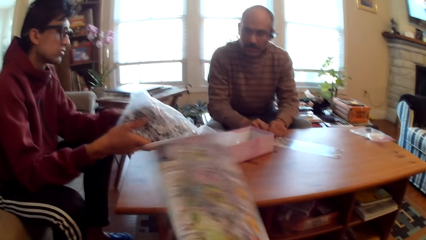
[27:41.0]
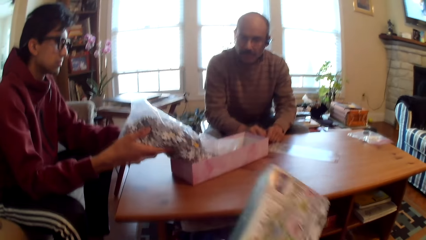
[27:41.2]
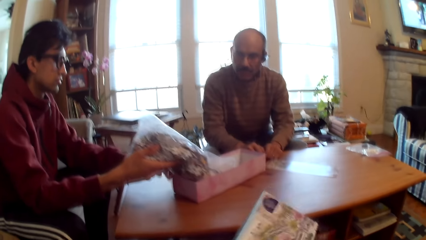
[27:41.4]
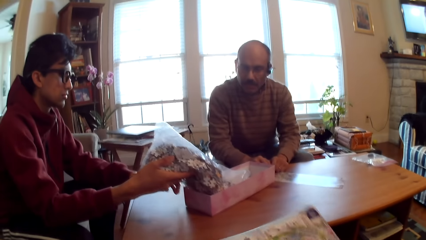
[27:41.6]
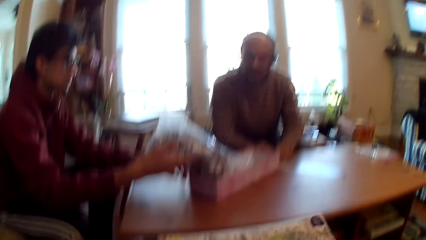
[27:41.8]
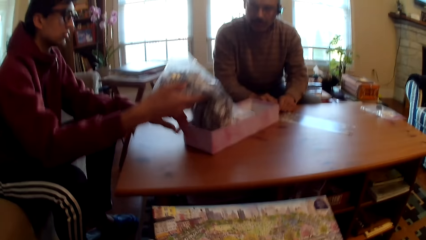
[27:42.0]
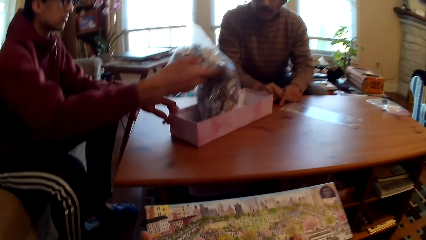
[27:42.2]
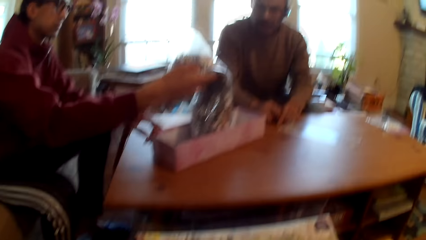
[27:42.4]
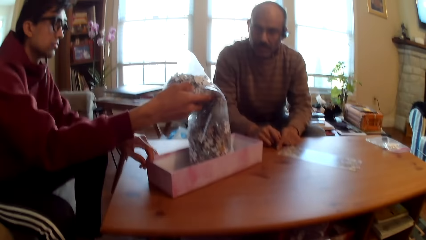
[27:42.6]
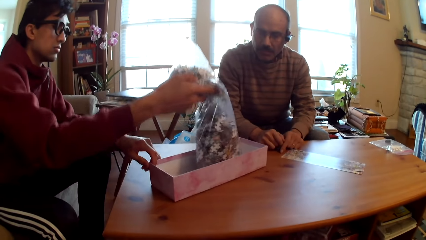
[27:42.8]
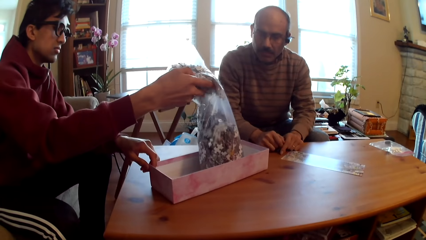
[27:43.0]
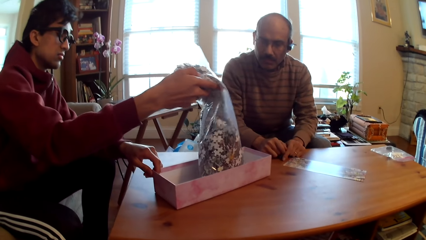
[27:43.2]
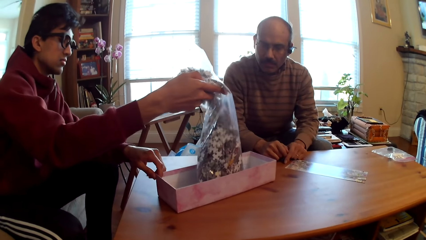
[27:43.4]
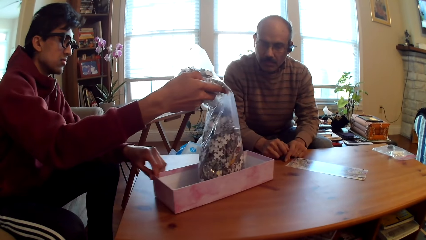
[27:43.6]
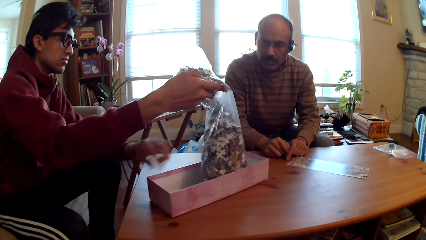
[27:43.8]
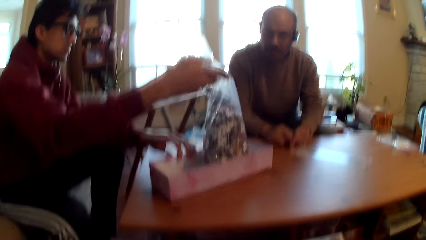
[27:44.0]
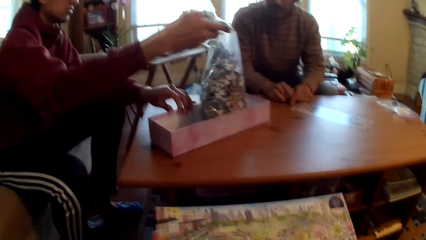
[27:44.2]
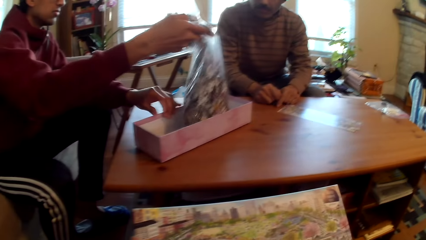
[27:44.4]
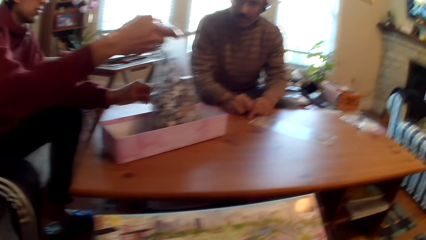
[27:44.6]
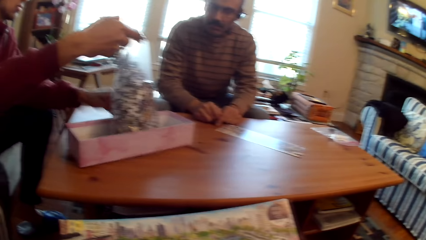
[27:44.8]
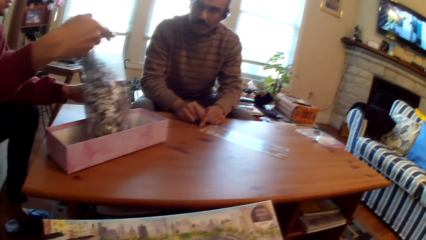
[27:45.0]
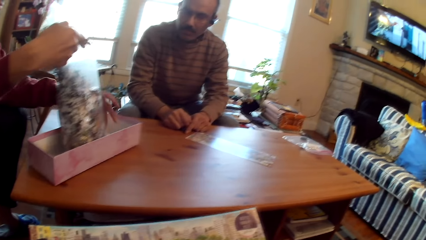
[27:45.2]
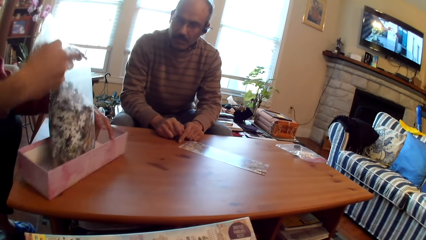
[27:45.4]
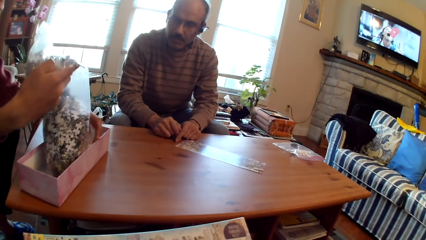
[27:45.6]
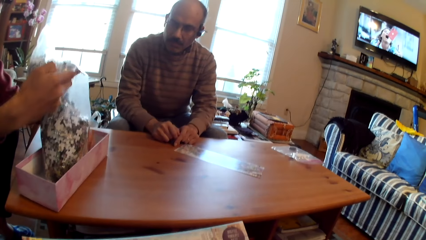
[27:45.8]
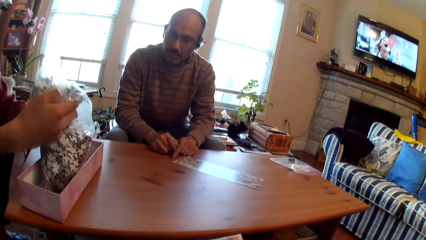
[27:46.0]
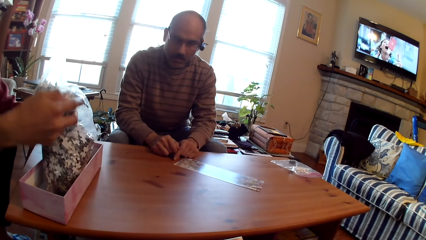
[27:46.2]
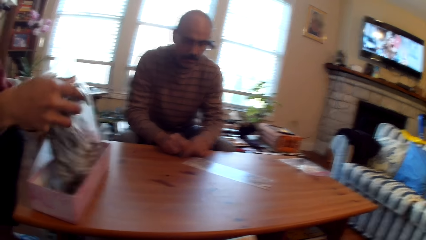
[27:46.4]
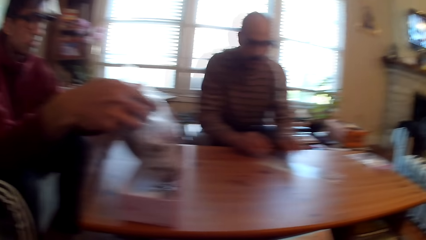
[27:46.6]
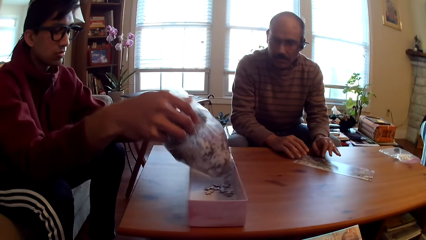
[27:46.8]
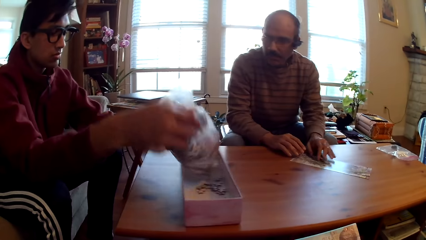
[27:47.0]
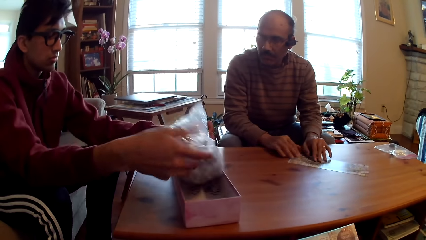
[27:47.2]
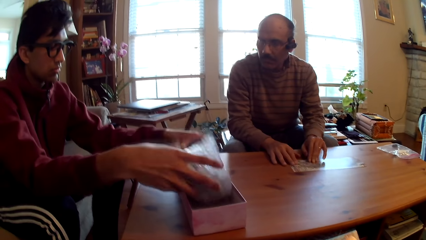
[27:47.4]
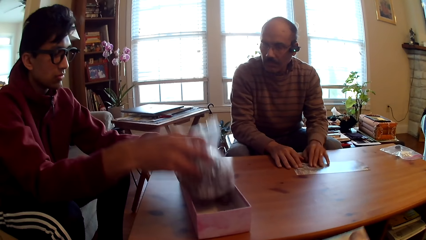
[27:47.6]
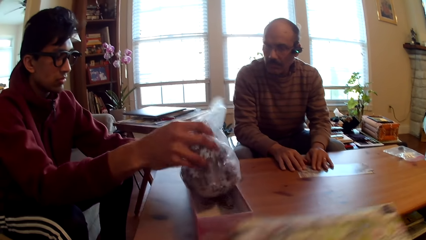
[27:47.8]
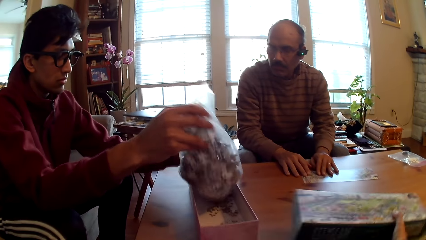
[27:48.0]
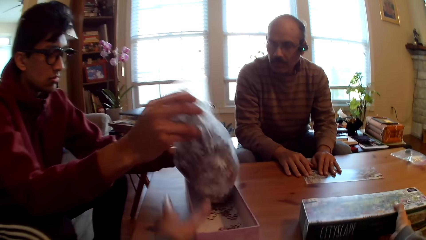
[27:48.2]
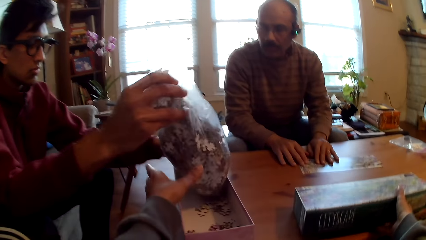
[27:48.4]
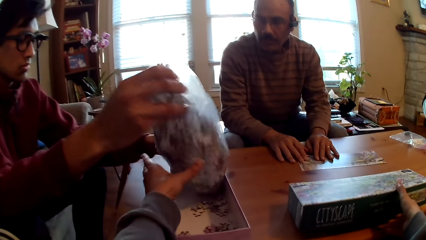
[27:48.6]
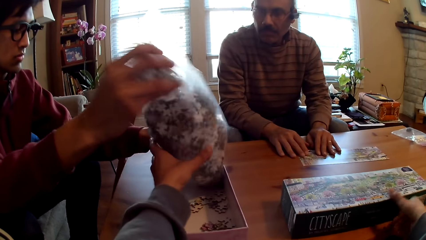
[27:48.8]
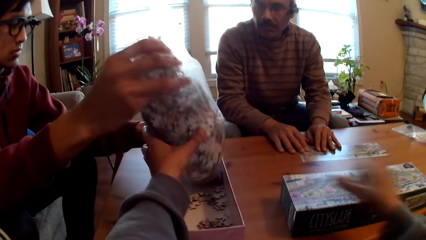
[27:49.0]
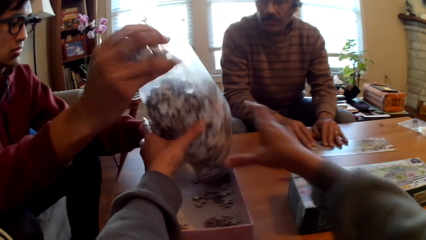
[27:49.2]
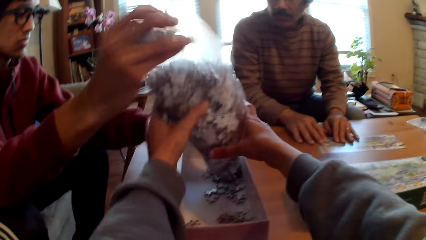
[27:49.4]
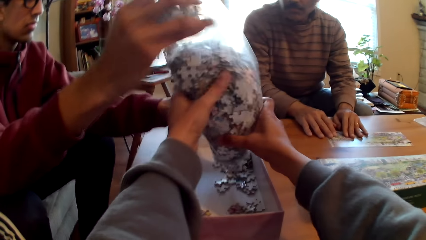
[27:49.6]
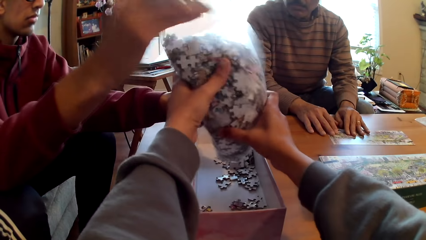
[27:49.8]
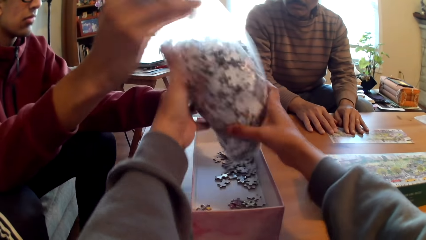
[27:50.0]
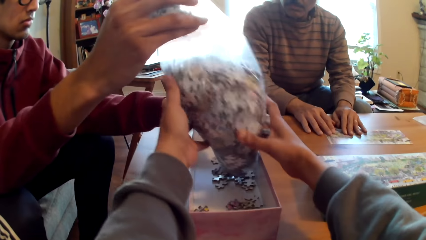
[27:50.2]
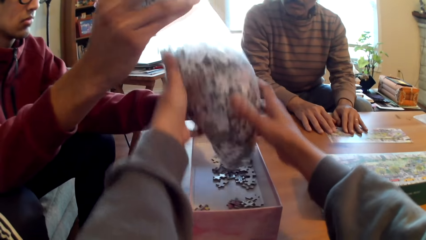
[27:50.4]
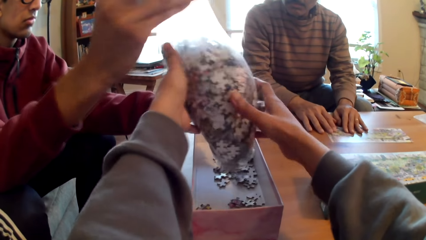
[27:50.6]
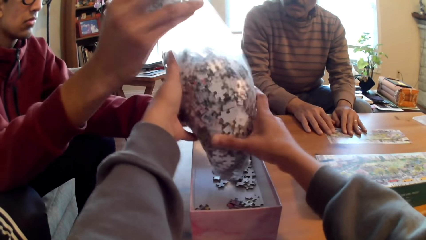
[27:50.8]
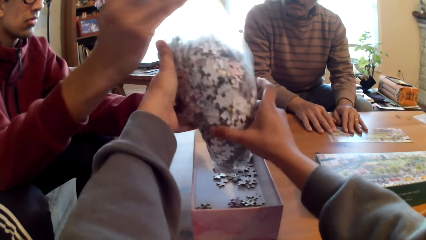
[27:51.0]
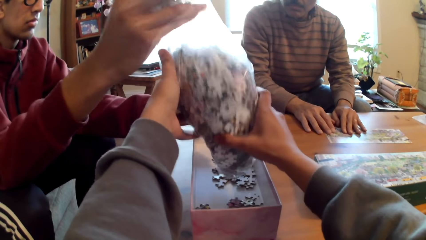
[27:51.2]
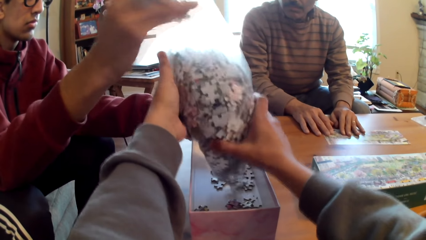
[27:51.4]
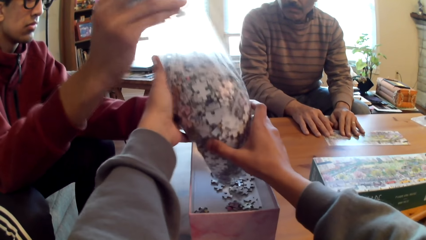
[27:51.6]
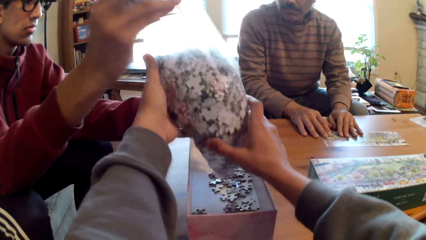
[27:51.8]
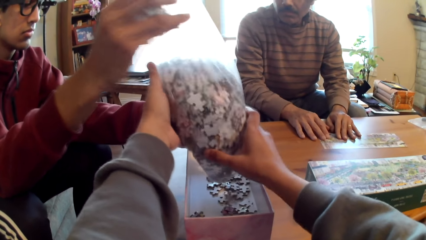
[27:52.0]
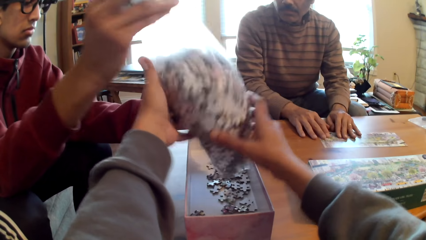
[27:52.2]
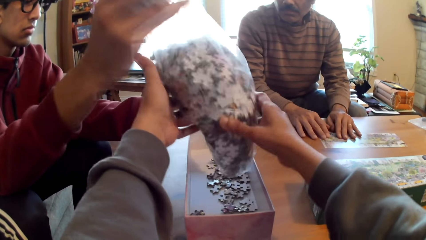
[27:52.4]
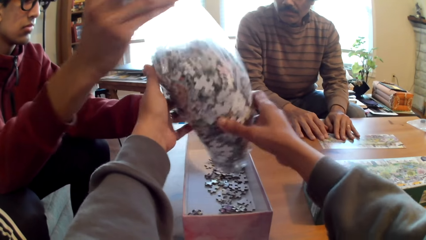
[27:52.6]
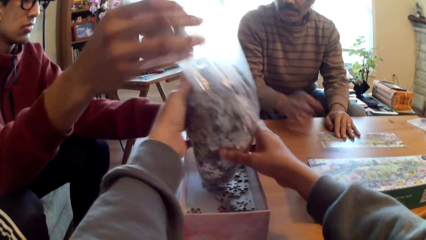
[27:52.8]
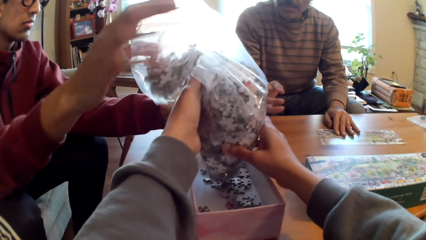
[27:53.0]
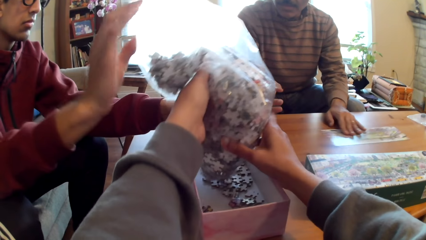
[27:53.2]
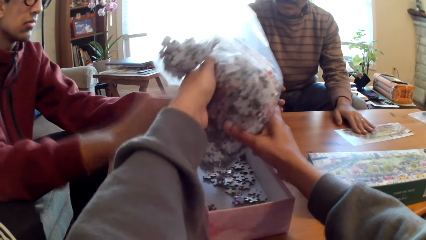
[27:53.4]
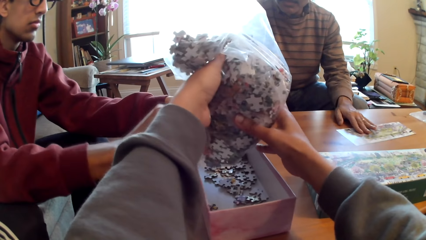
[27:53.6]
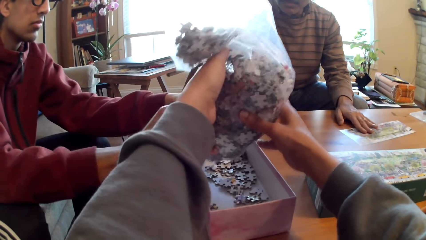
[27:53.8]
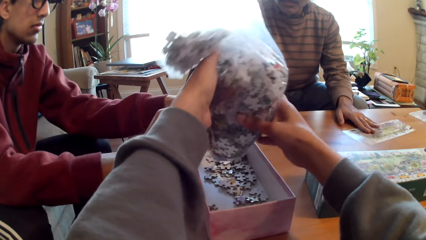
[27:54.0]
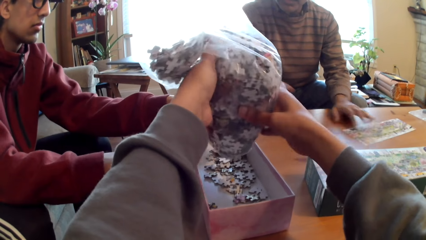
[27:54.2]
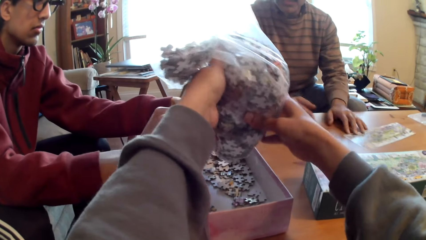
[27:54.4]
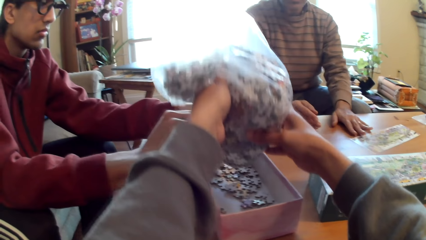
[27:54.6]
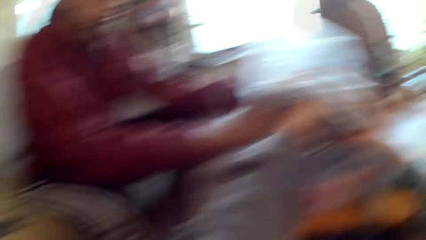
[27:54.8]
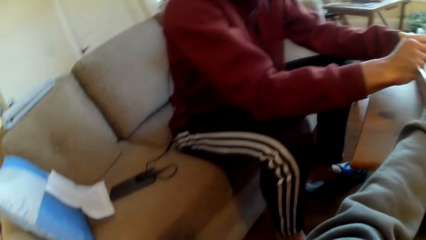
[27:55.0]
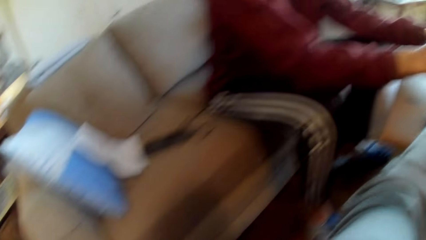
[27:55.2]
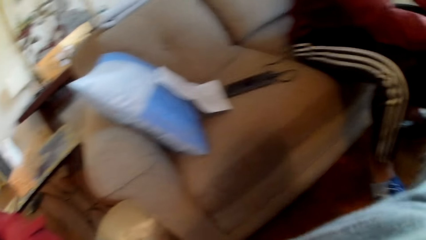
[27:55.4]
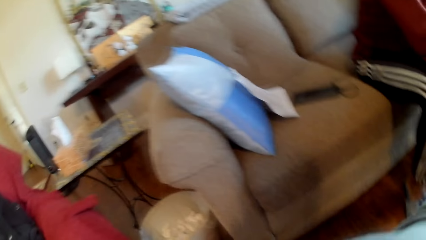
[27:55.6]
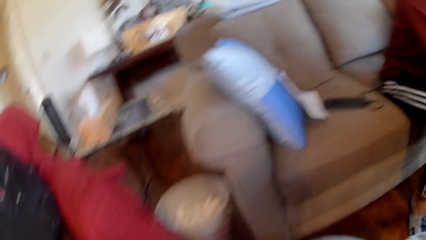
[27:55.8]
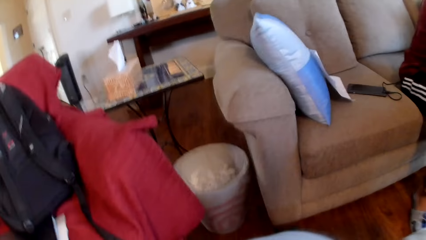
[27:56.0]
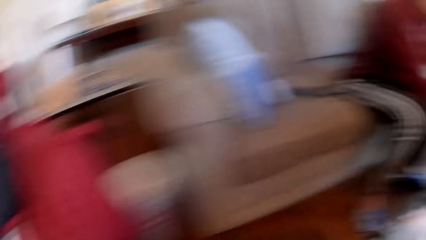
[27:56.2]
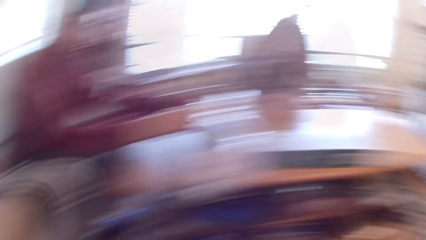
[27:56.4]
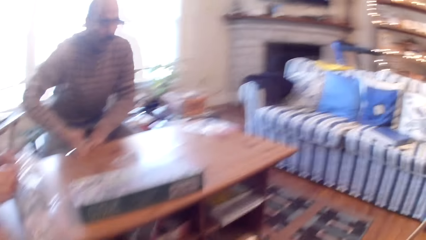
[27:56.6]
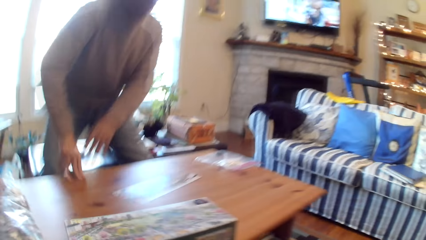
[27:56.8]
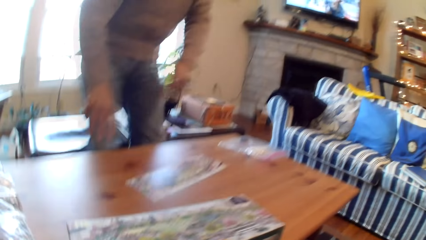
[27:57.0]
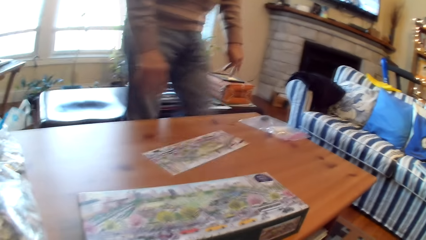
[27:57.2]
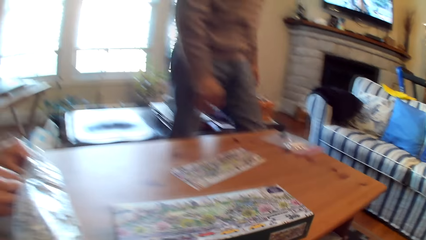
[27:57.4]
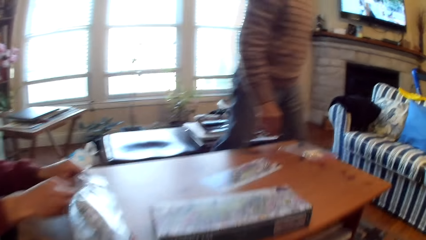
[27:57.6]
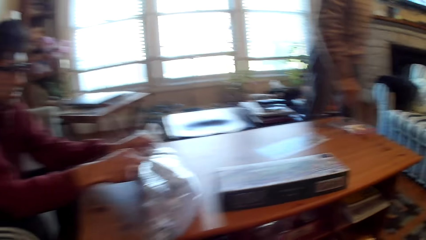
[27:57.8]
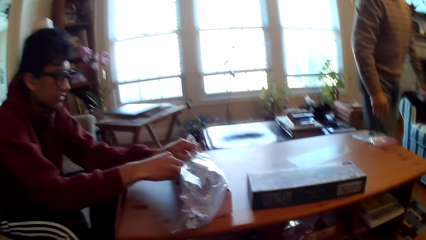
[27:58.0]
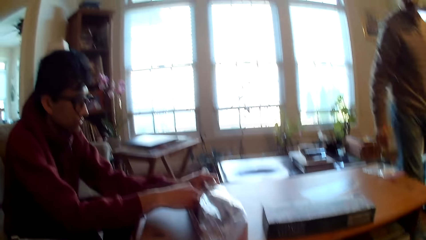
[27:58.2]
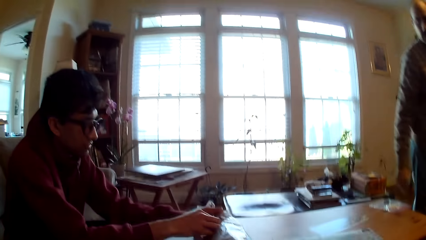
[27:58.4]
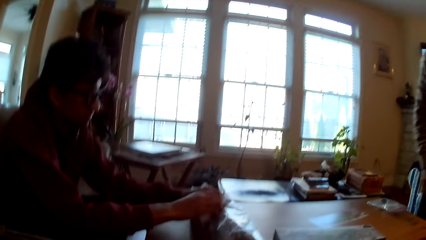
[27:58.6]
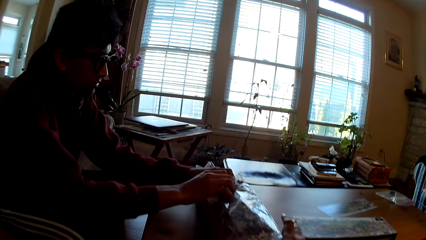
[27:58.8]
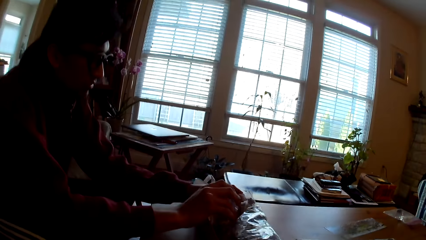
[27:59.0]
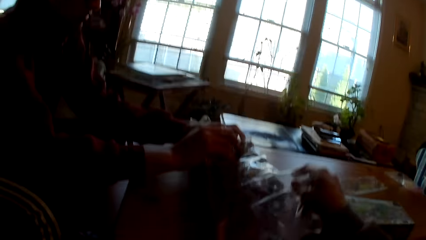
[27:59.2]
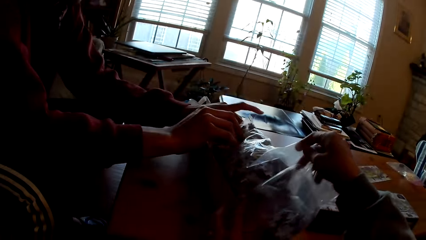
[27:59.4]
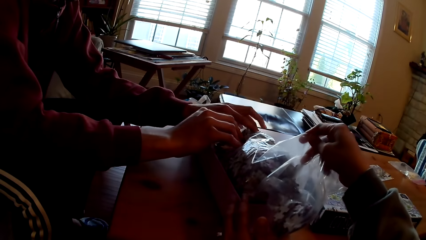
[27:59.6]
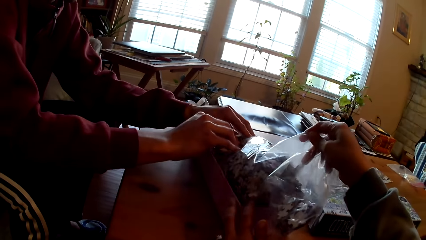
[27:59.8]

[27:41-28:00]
The camera wearer touches a paper. A man pours the city cards in the box. The man places puzzle in the box. The camera wearer converses with the man. They put the box on the table. They help the man in pouring the cards in the box. They hold a package of puzzles. The man shakes the package. The camera wearer looks around the room. Another man stands around the room. The other man converses with the camera wearer. The other man walks around. The camera wearer walks around the room.
